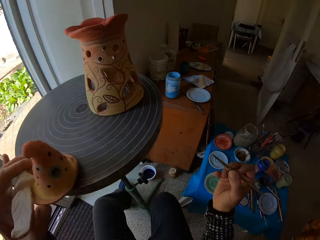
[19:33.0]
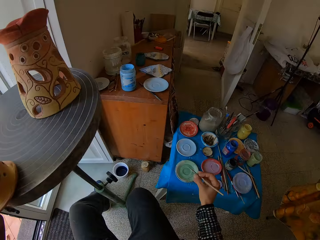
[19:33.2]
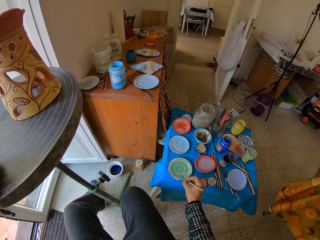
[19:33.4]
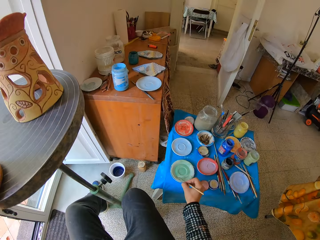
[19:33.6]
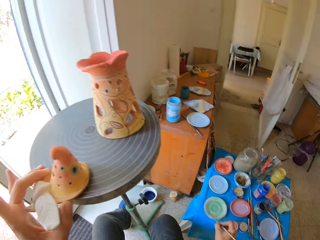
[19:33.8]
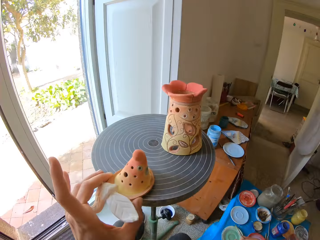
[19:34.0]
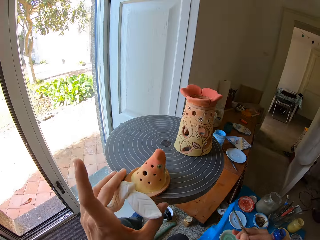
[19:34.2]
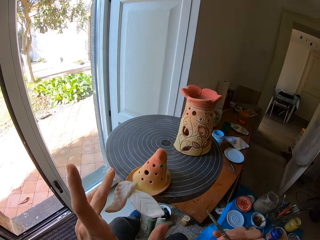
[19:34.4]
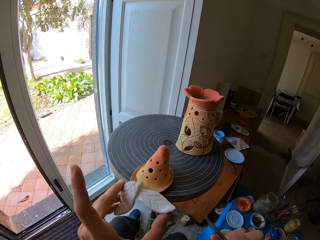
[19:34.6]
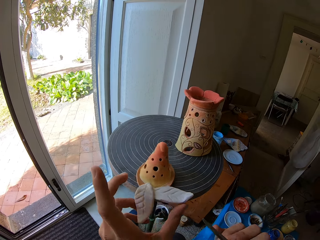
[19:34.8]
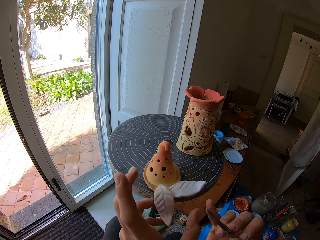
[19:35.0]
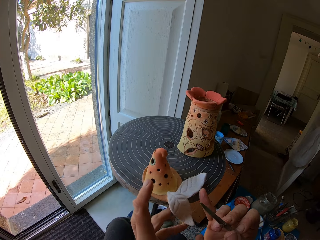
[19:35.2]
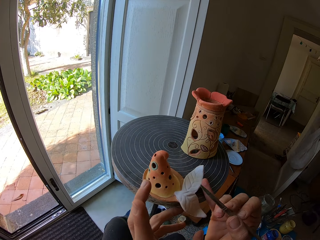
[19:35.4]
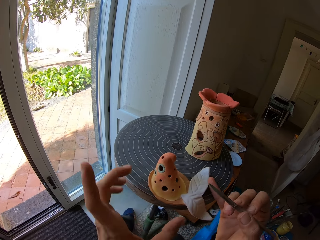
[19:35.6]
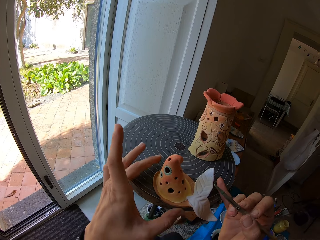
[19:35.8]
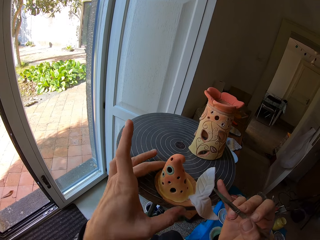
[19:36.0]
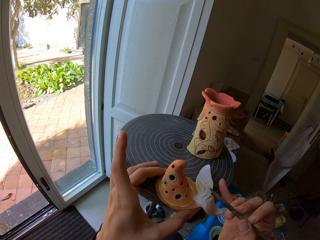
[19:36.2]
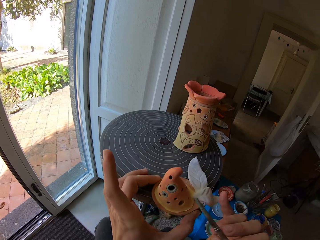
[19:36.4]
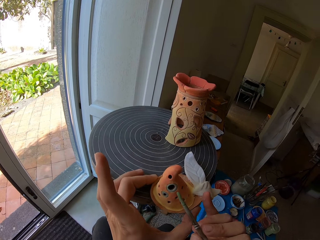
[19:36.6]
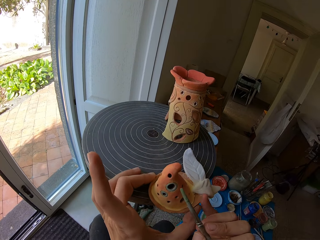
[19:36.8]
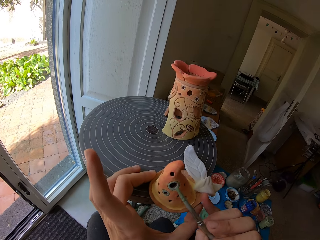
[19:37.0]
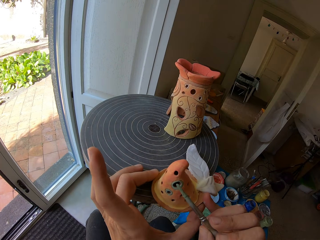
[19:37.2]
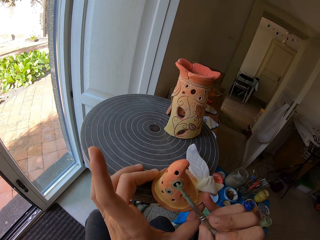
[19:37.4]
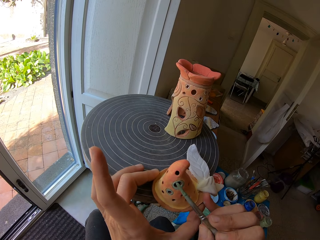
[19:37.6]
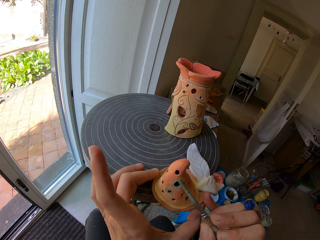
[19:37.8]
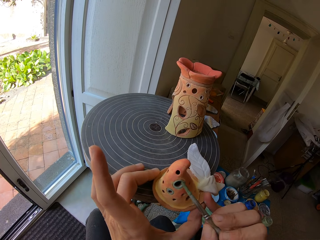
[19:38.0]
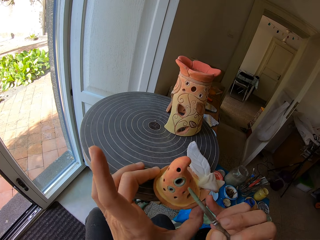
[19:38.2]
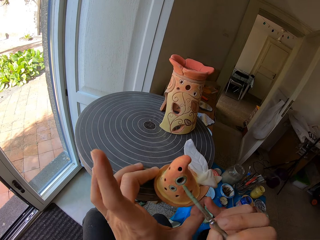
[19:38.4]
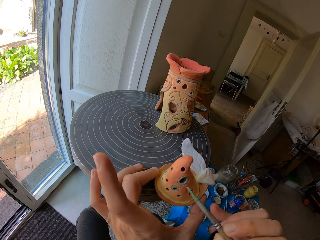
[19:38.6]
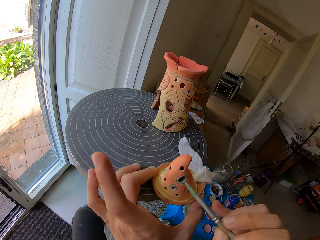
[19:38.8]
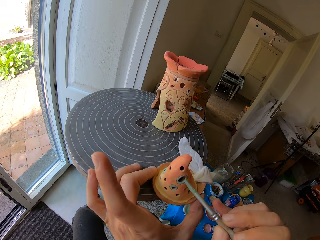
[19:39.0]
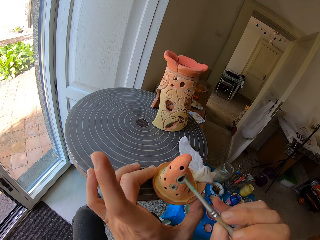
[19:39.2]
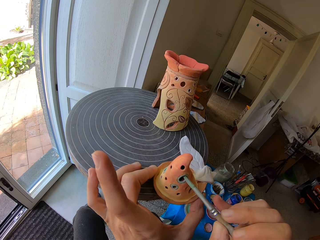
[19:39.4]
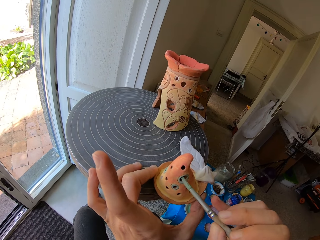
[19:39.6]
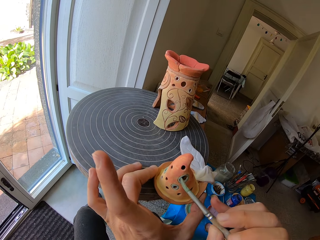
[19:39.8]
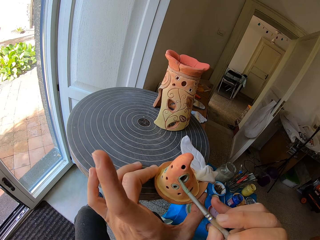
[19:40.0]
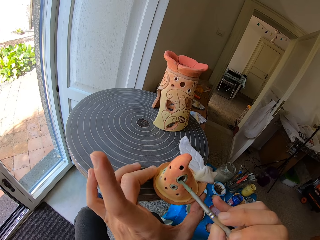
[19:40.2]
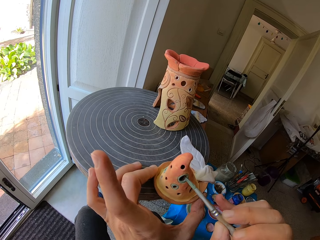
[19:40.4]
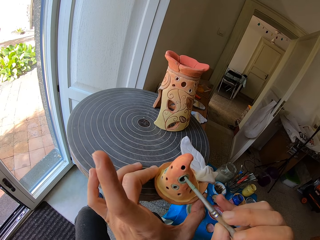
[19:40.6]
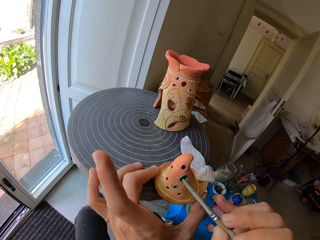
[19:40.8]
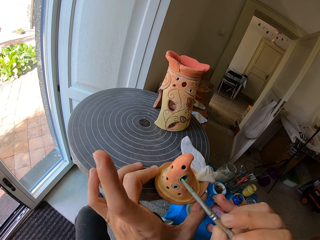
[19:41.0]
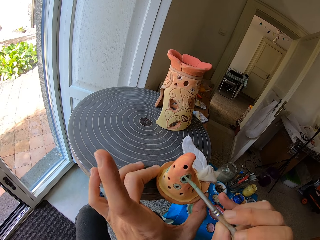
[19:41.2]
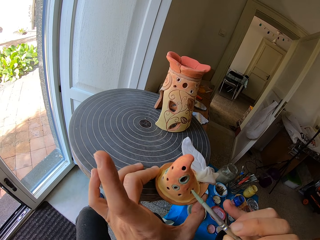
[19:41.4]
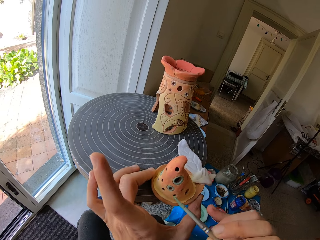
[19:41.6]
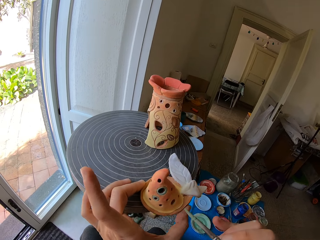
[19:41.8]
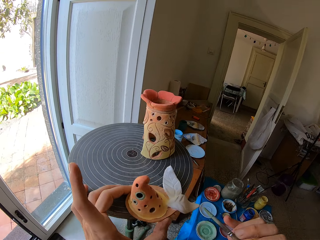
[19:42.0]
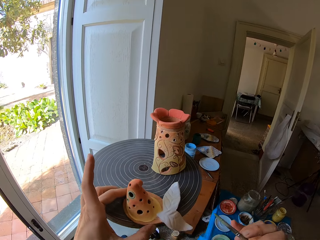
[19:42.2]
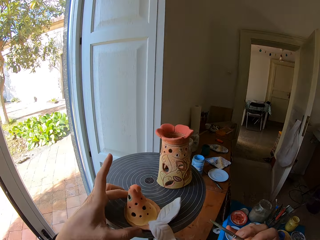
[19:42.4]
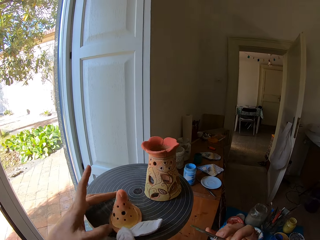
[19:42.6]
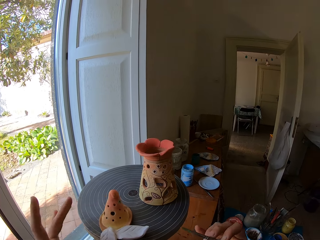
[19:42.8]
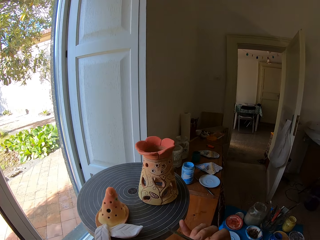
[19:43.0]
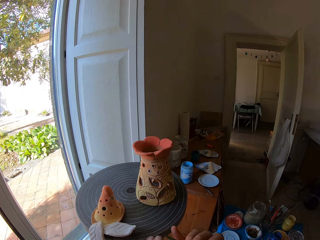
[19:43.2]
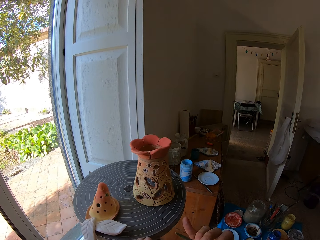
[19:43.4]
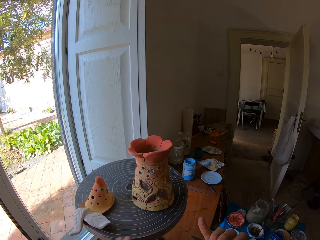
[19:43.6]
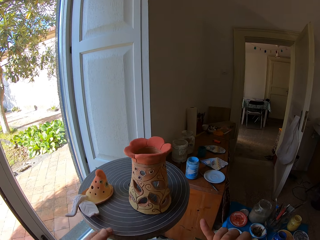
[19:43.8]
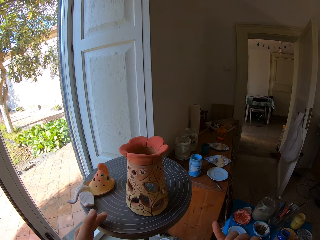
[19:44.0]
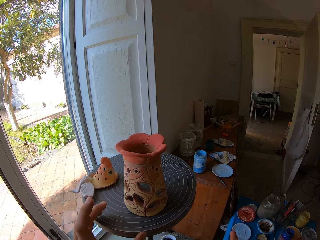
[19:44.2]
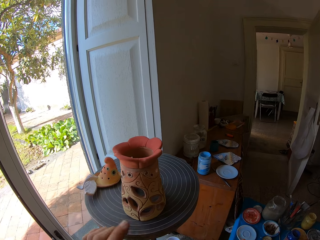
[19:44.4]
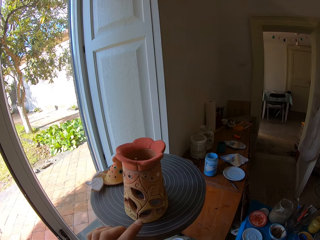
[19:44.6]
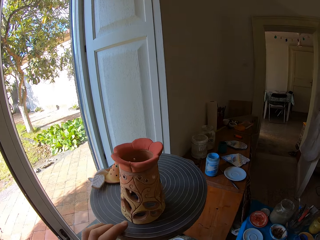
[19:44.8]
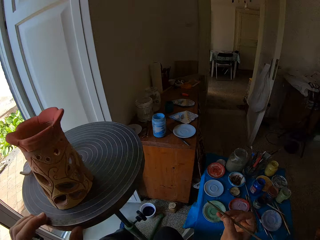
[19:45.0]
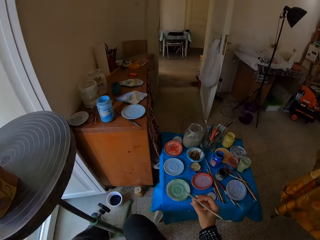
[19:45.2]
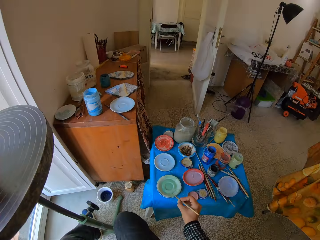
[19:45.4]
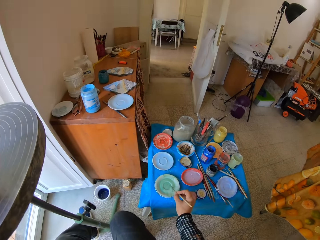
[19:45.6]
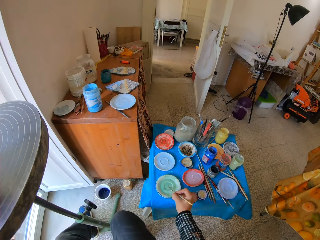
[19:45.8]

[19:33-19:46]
The camera wearer wipes the paint brush in her right hand on the flat plastic of mixed paint. She dips the brush in the paint. She turns the ceramic ware on the pottery wheel with her left hand. She holds down the ceramic ware on the pottery wheel with her left hand. She paints the ceramic ware on the pottery wheel with the paint brush in her right hand. She turns the pottery wheel with her left hand. She moves a painting table.

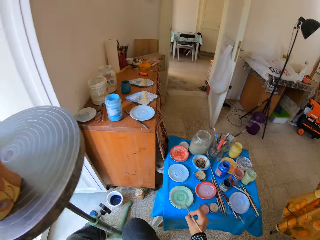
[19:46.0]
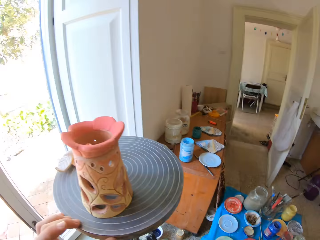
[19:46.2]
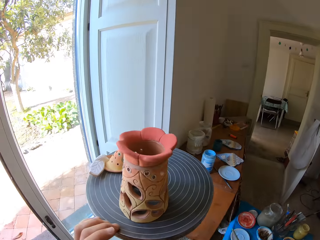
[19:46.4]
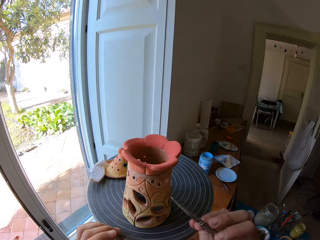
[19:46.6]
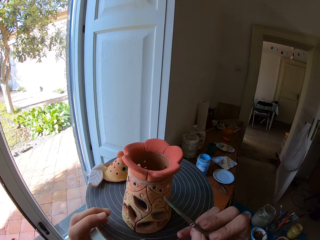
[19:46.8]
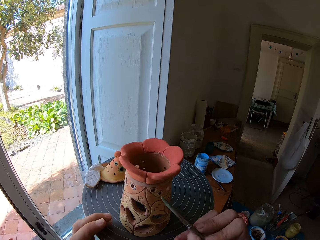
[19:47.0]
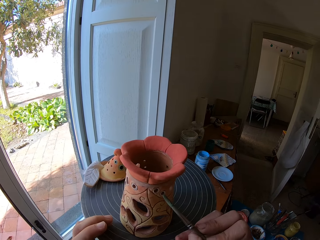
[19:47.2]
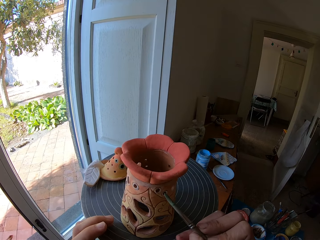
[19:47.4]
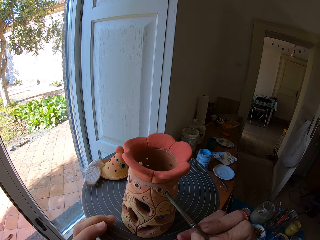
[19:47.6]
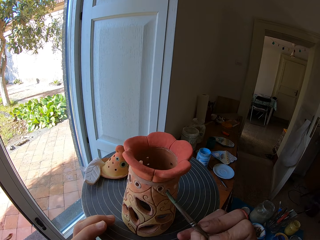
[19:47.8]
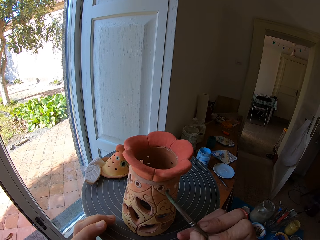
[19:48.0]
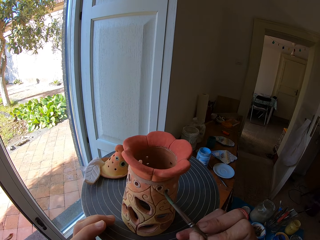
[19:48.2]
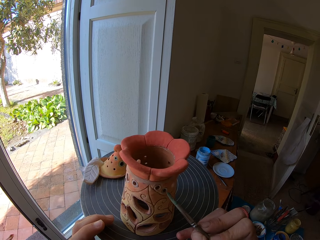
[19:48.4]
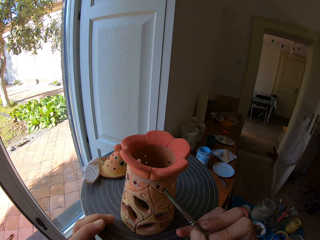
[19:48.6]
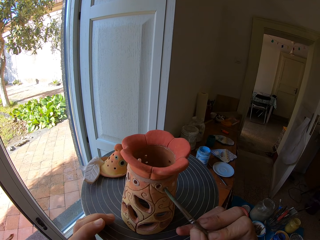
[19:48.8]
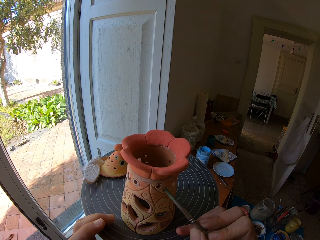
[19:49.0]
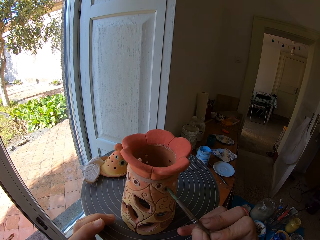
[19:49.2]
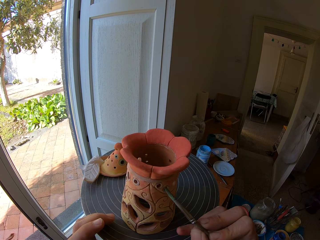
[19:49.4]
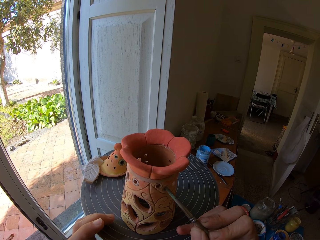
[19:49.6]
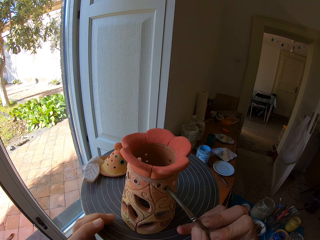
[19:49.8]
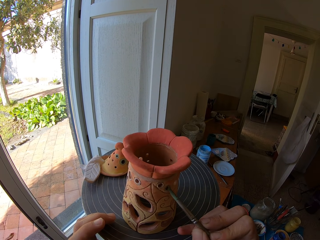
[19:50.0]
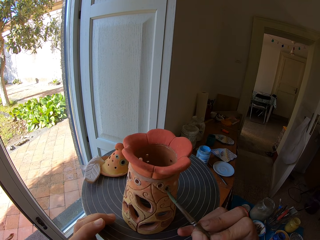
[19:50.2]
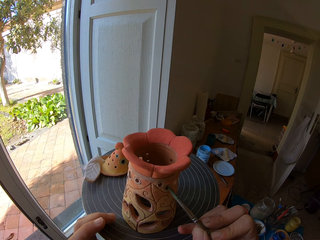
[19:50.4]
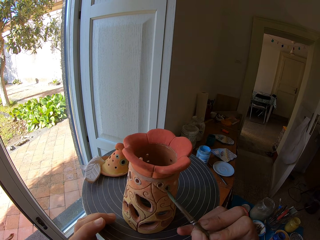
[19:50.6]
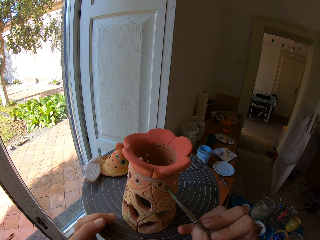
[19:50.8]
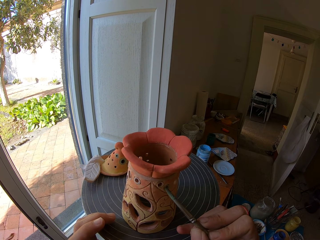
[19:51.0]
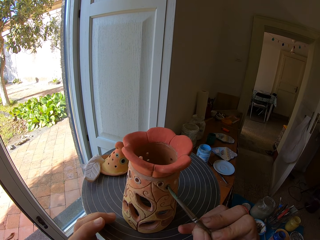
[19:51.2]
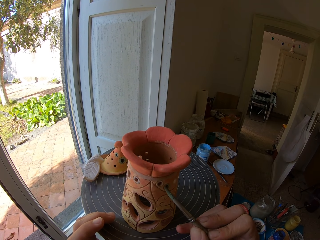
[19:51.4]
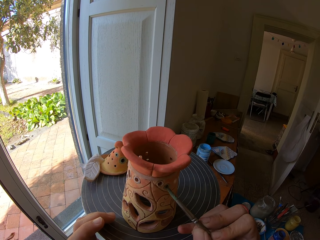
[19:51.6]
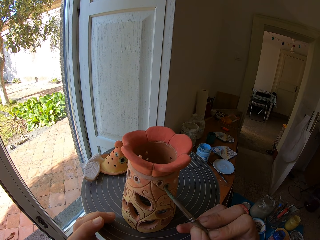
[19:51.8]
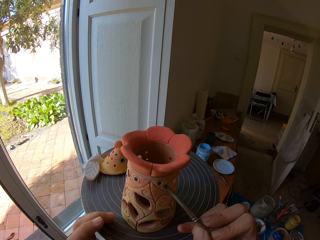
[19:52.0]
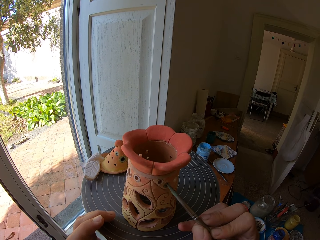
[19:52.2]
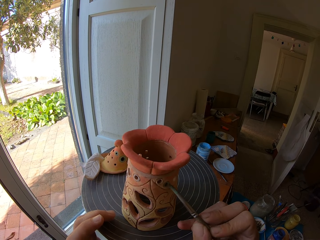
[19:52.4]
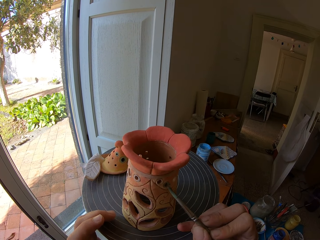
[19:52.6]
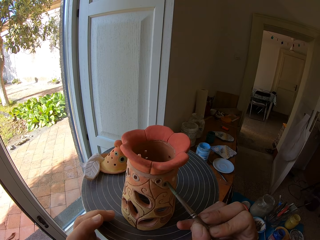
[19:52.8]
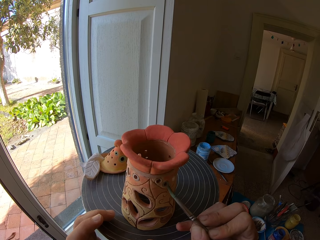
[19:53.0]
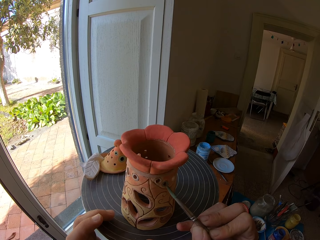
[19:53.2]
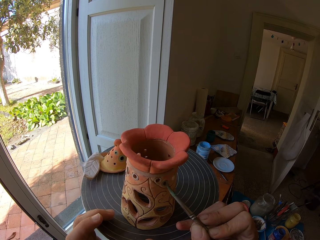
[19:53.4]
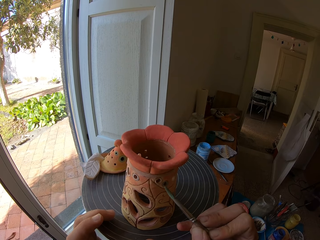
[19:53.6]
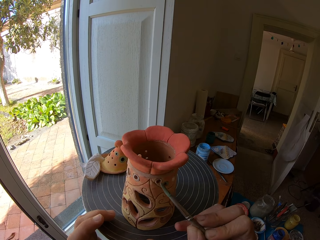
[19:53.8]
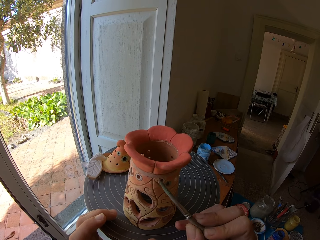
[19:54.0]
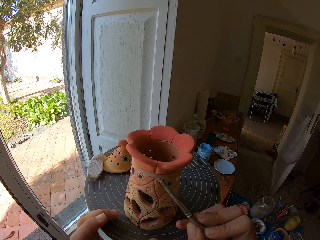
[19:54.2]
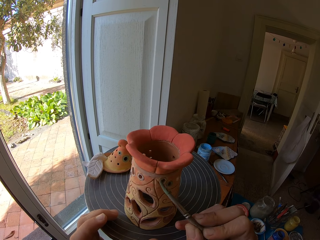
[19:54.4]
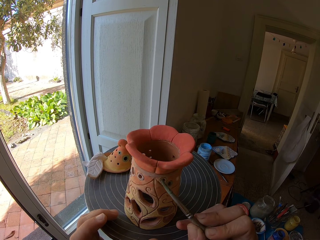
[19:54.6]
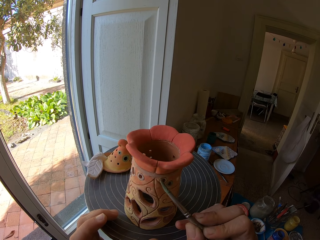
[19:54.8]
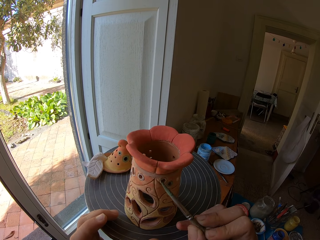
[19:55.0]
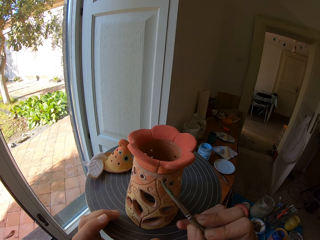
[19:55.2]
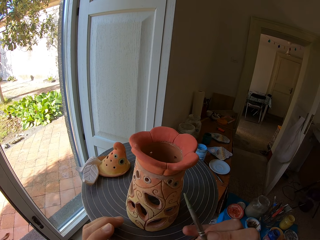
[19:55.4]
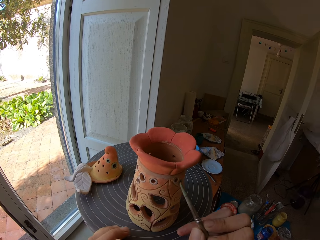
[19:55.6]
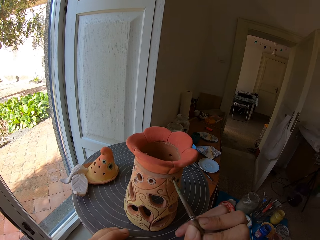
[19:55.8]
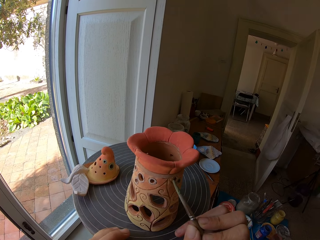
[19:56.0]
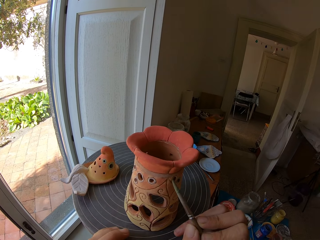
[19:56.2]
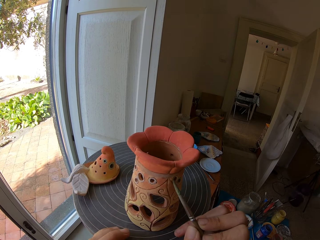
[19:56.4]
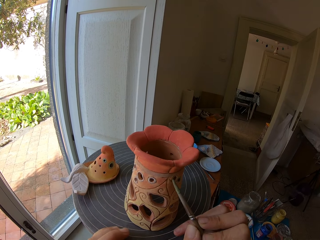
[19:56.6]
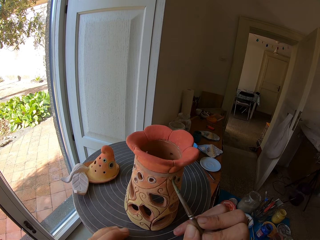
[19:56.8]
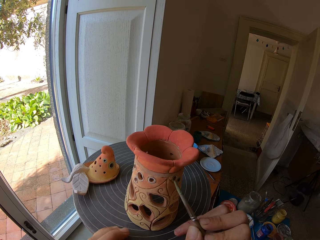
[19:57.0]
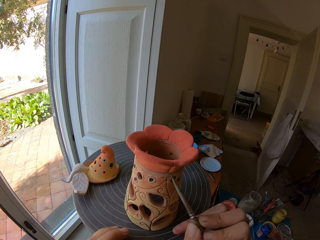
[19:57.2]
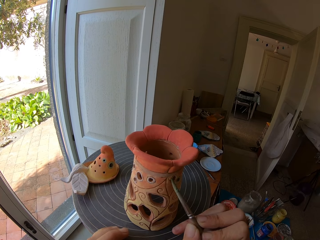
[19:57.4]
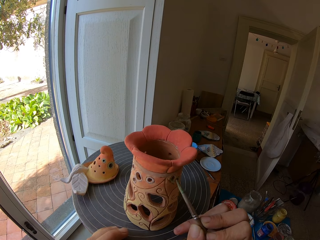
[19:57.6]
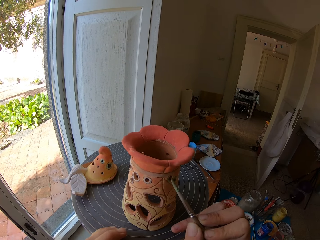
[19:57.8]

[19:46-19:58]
The camera wearer wipes the paint brush in her right hand on the flat plastic of mixed paint. She dips the brush in the paint. She paints the ceramic ware on the pottery wheel with the paint brush in her right hand.
